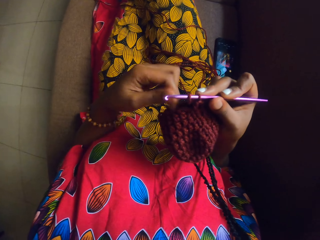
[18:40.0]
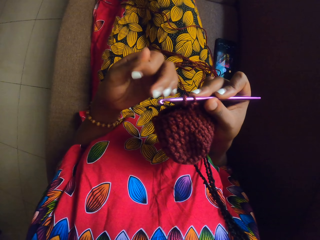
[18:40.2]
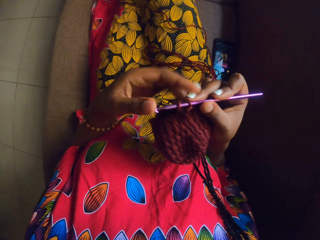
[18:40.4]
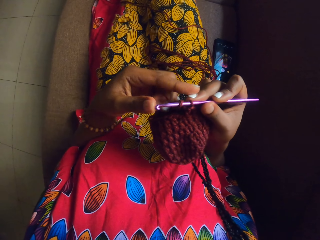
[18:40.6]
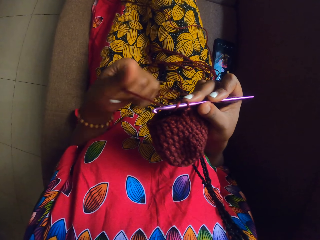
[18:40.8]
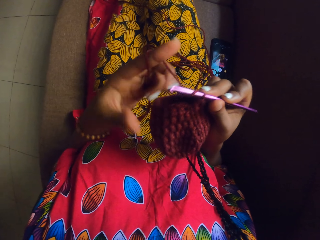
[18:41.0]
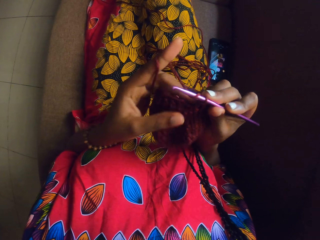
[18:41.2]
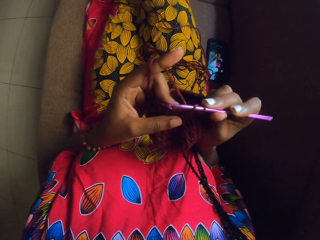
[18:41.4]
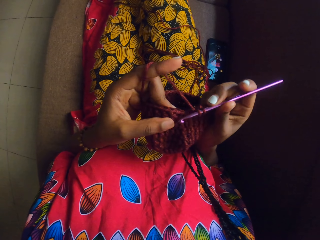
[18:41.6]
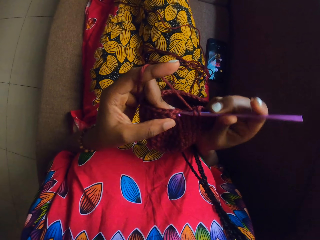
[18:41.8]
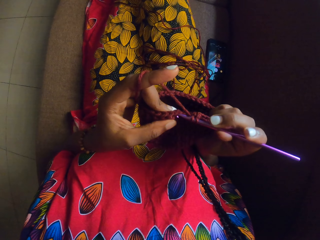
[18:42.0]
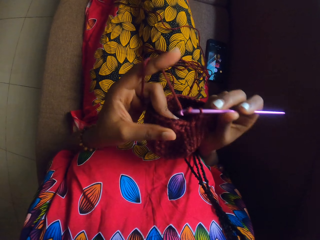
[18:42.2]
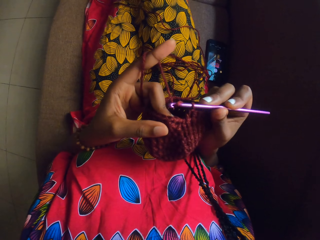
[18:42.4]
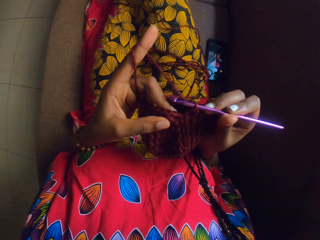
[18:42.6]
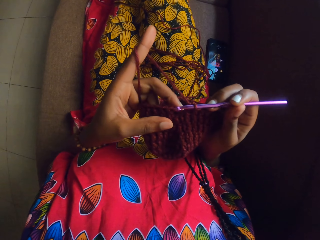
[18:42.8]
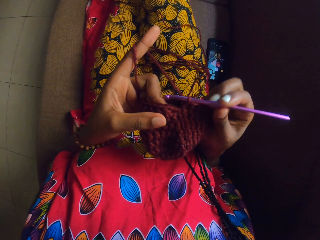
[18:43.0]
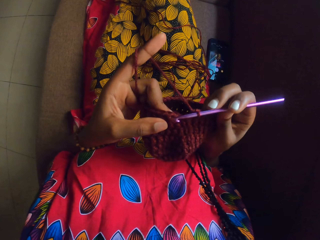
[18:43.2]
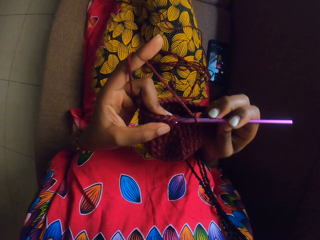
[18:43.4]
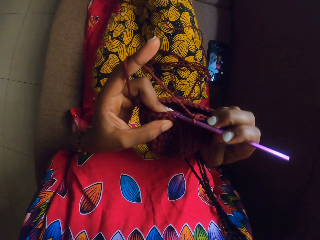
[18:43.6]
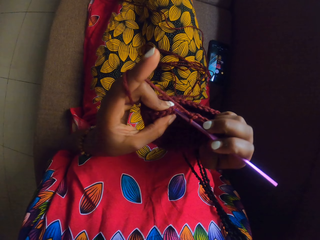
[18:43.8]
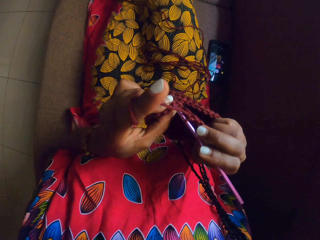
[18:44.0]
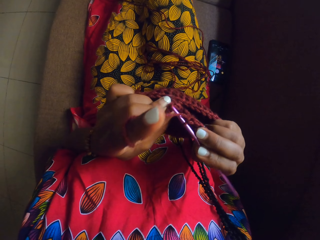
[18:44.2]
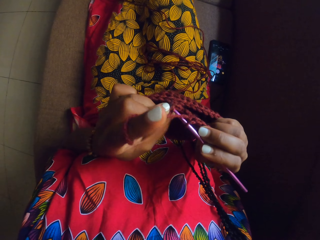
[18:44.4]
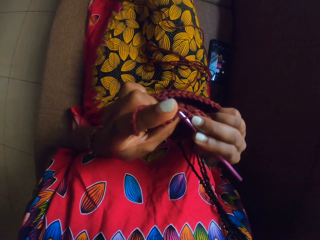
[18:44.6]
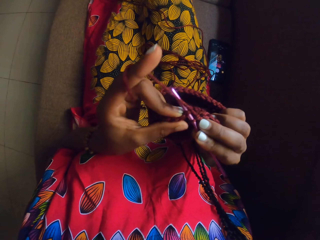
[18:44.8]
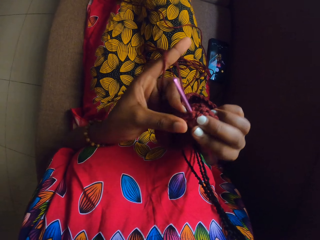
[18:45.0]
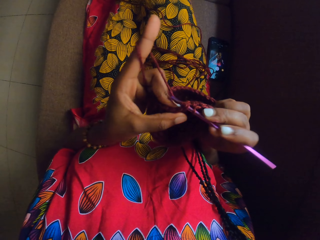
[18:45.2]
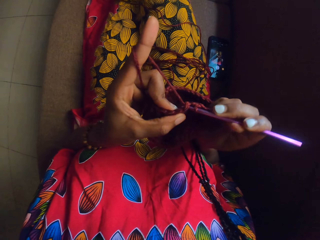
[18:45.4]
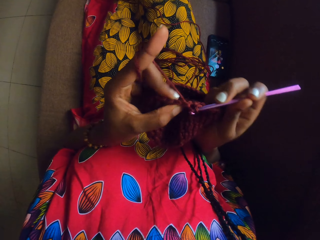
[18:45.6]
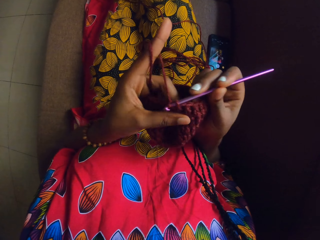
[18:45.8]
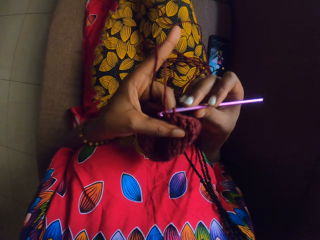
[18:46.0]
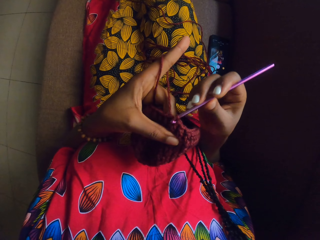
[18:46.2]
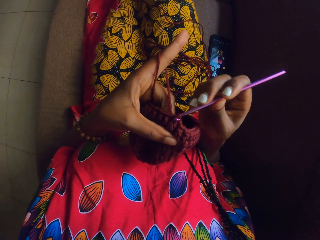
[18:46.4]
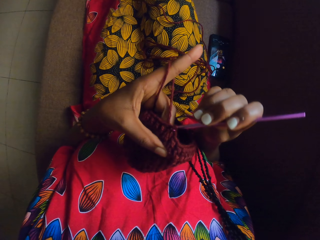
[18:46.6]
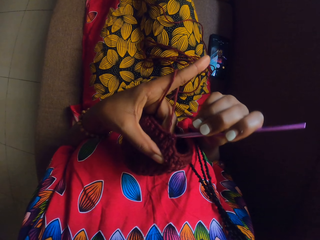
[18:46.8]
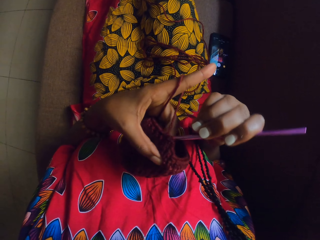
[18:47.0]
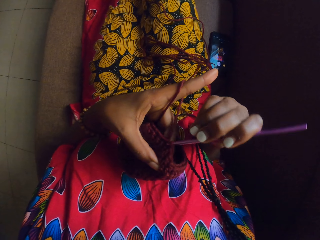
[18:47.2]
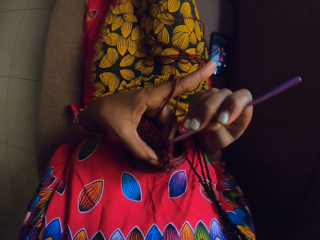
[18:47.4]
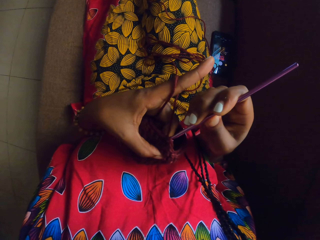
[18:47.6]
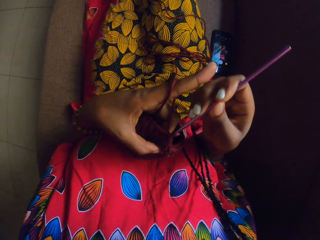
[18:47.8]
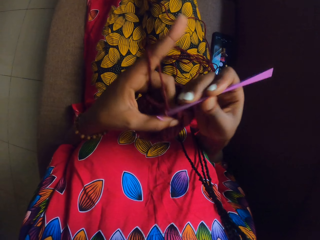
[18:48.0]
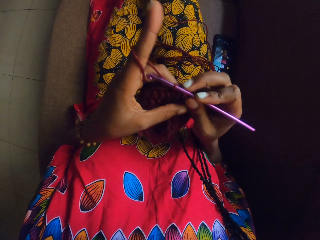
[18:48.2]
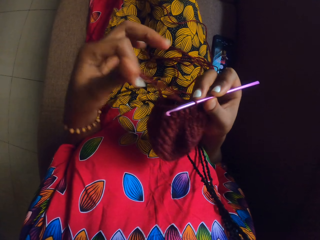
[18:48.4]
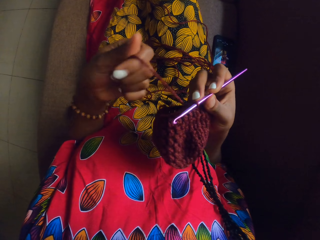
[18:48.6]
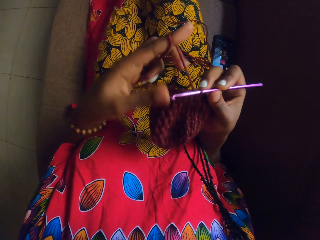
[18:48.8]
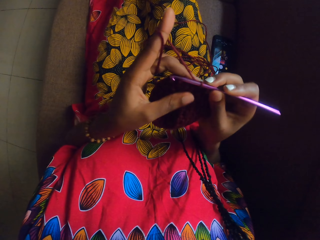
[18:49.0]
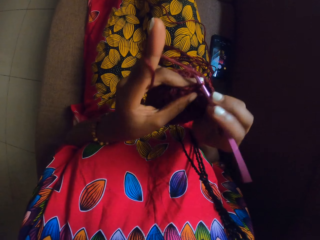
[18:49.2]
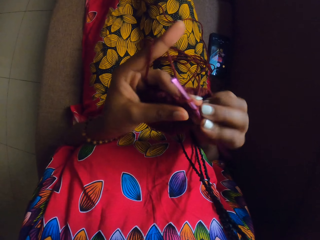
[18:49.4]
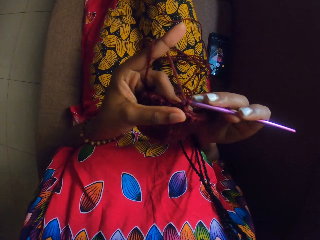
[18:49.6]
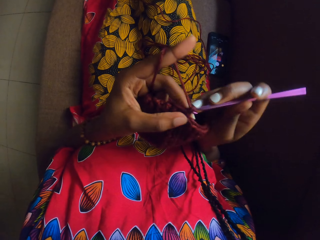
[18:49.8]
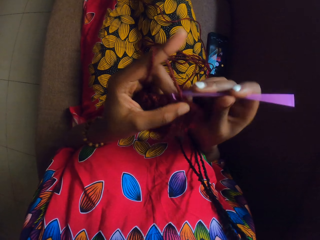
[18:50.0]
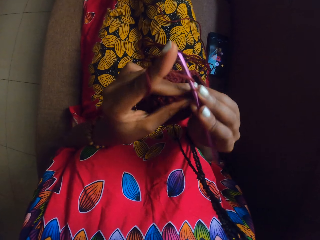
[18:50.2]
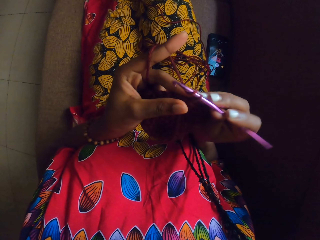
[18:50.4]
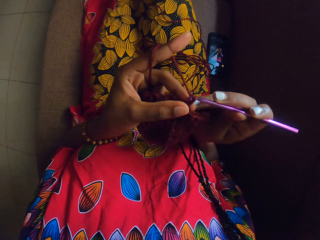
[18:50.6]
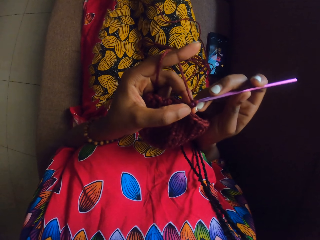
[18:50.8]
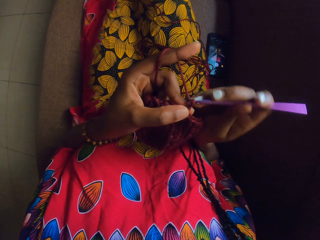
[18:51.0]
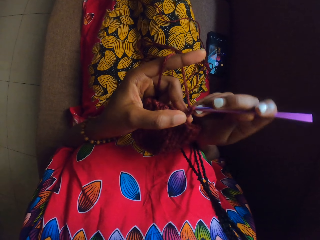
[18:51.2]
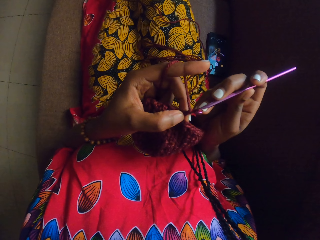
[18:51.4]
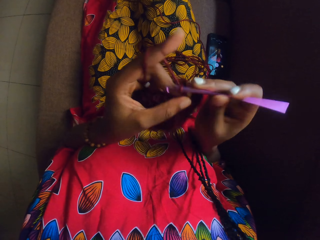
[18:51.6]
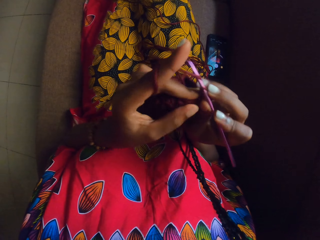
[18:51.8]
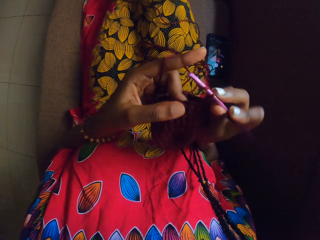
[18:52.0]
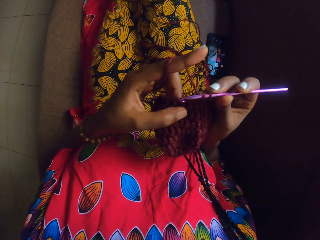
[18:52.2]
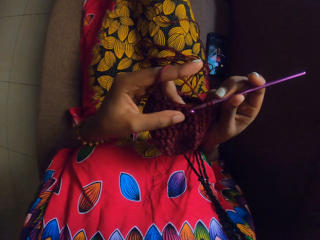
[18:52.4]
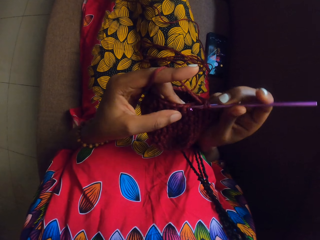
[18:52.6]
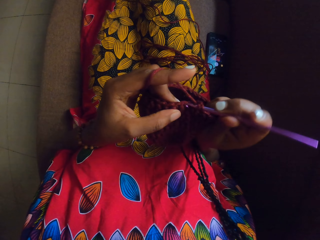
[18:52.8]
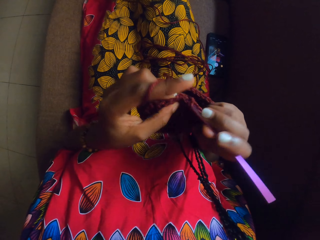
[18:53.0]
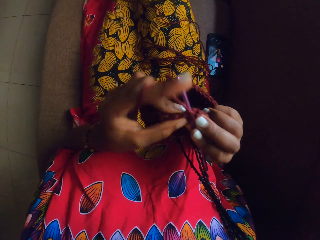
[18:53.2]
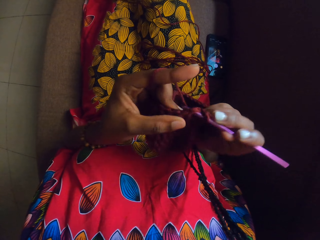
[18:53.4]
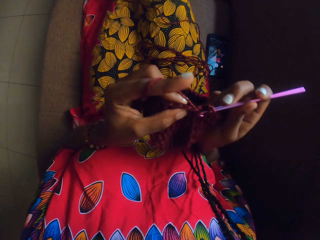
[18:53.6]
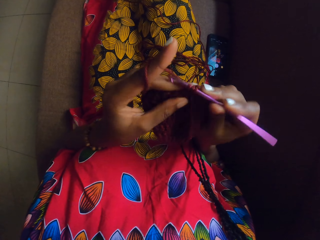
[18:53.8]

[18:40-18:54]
The camera wearer crochets the yarn with the crochet hook in her right hand. She rolls the rope around the hand. She knits the yarn.

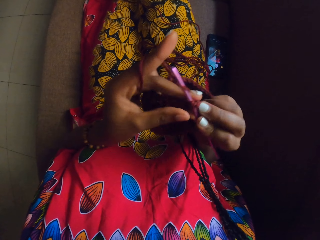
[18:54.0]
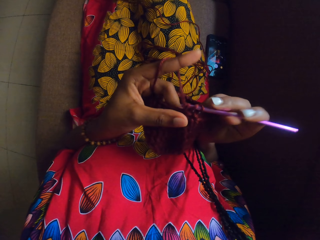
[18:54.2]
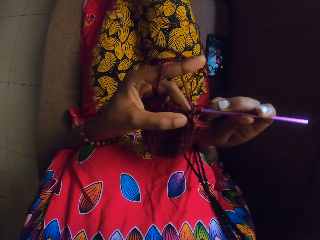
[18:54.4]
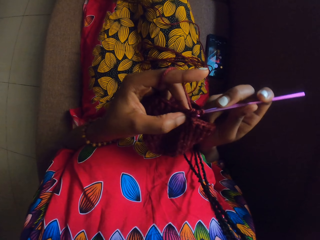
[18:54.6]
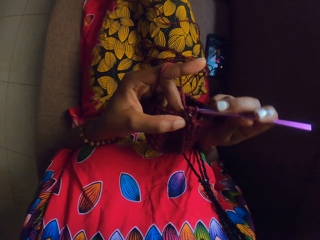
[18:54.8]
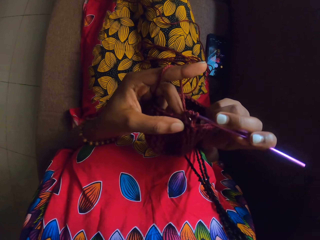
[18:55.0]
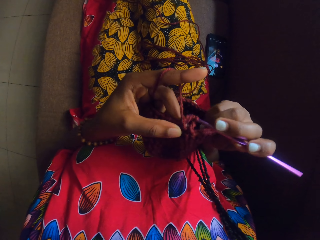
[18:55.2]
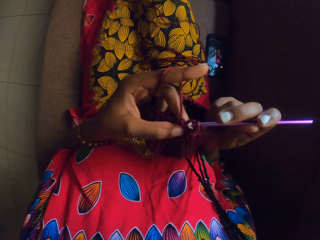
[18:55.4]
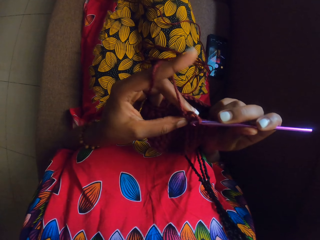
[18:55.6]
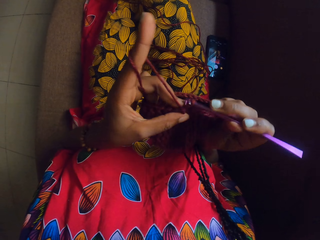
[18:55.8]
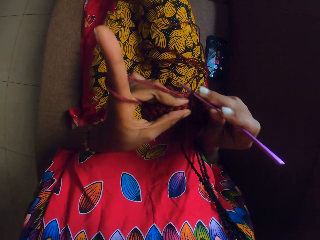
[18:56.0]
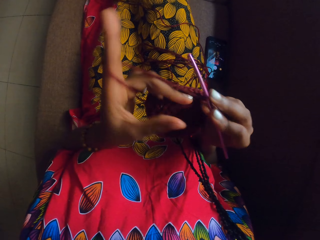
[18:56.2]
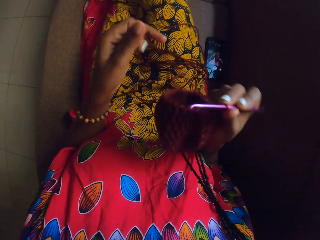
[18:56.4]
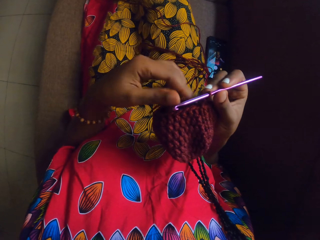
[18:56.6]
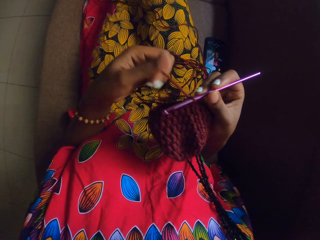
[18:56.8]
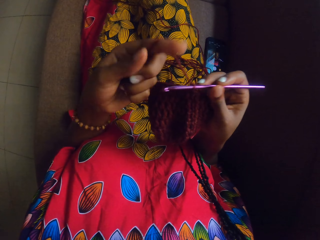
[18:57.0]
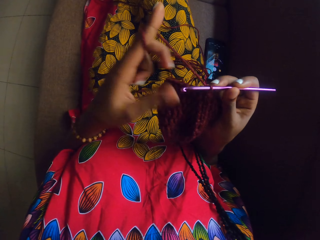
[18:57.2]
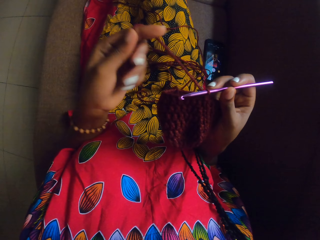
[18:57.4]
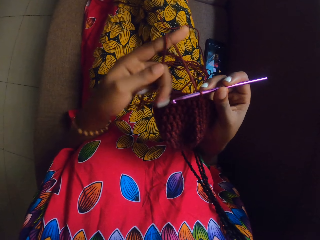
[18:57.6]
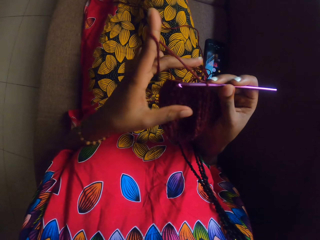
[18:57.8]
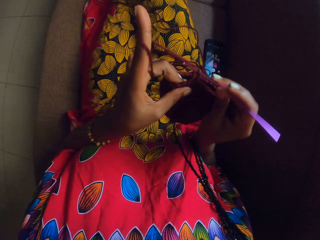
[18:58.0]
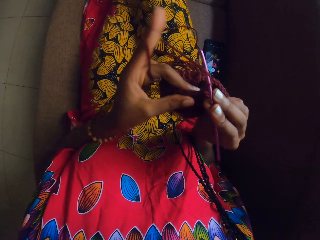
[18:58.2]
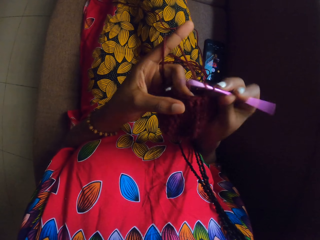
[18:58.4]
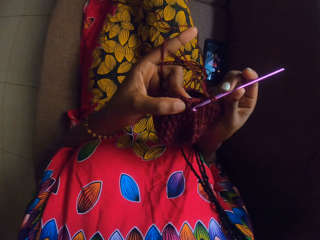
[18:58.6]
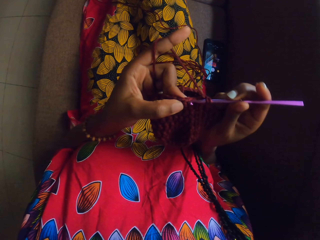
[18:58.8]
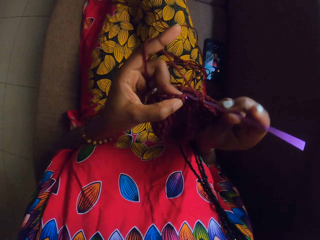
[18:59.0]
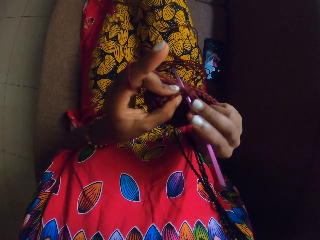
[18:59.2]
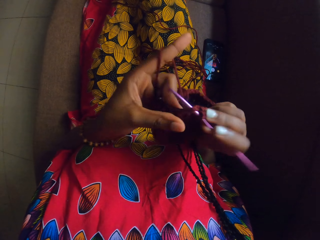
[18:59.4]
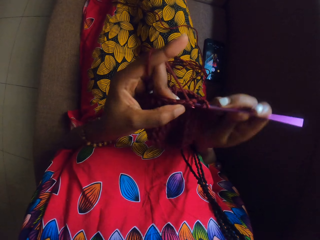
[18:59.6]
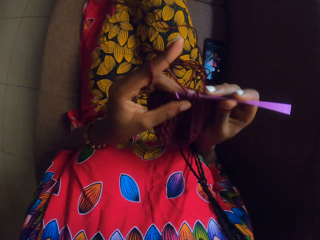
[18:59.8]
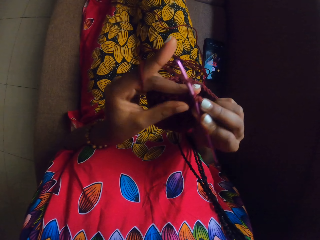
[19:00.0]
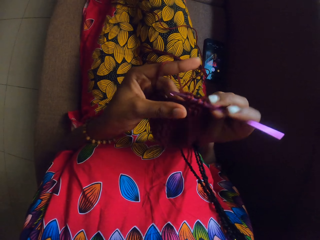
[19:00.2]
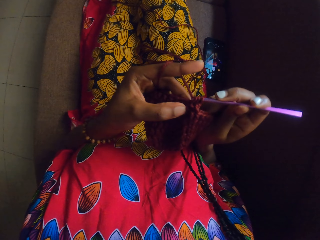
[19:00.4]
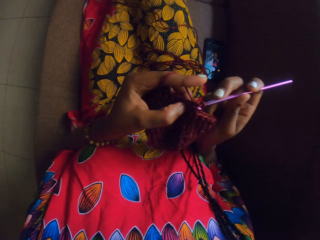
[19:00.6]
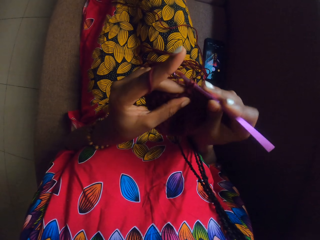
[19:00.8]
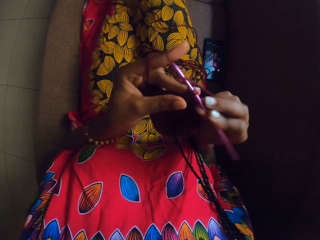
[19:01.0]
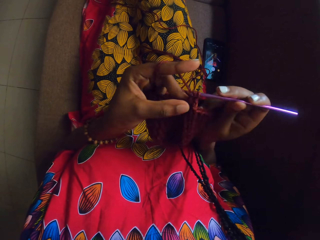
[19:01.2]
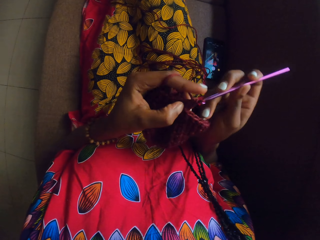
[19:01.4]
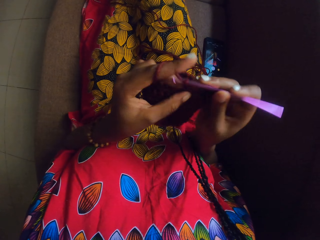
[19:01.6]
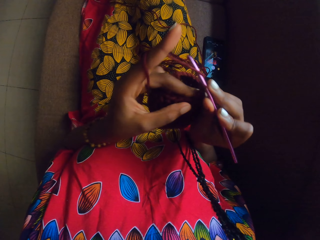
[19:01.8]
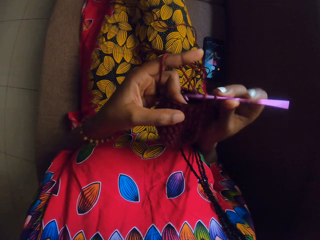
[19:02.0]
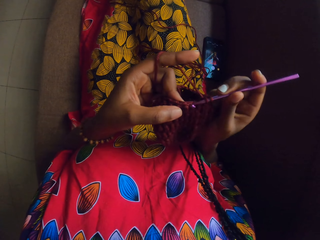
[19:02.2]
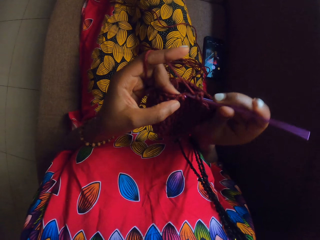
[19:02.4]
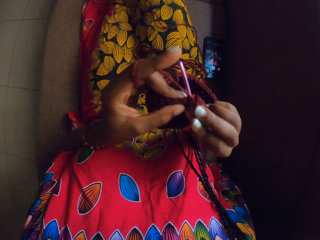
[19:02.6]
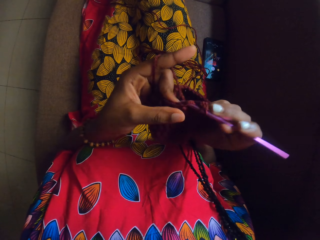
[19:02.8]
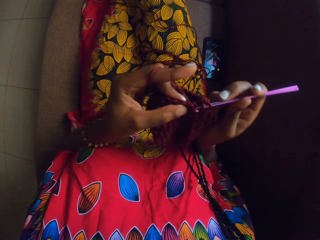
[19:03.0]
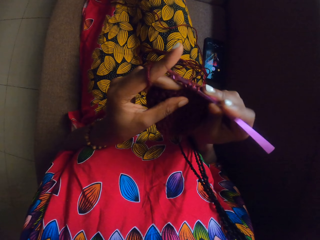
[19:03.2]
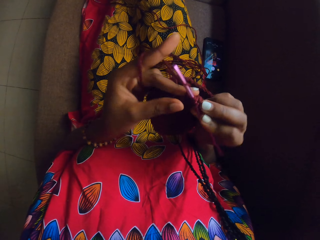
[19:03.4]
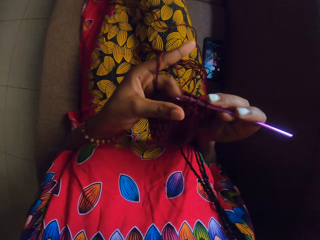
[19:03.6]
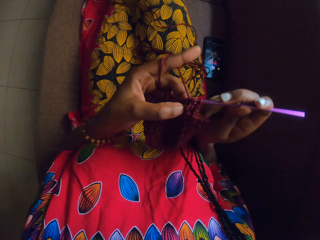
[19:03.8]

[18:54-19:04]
The camera wearer rolls the rope around the finger. She adjusts the strand of the yarn with her left hand. She crochets the yarn with the crochet hook in her right hand.
